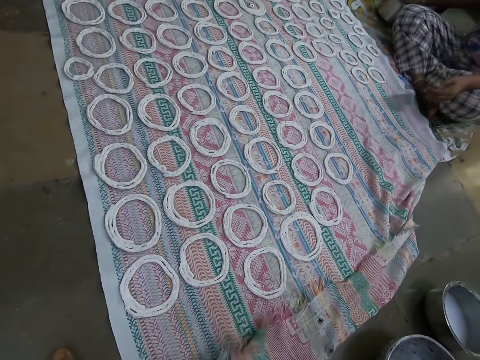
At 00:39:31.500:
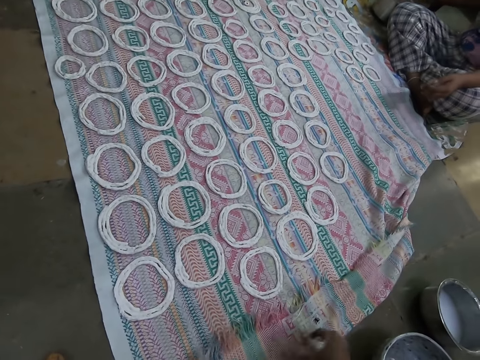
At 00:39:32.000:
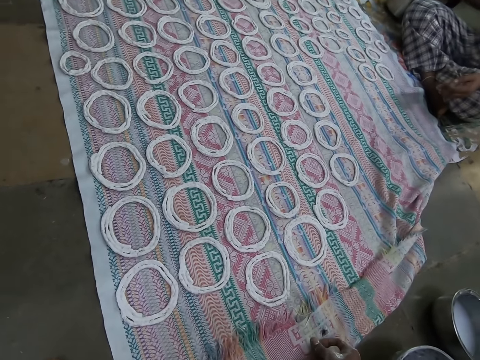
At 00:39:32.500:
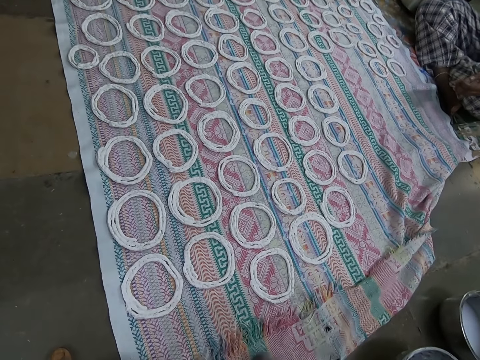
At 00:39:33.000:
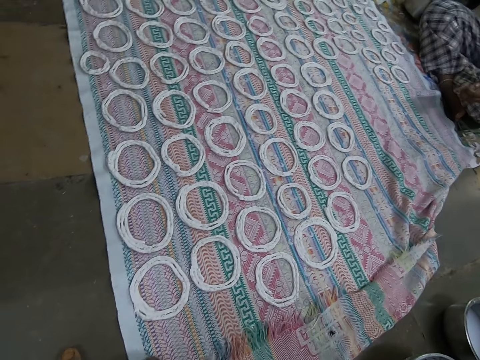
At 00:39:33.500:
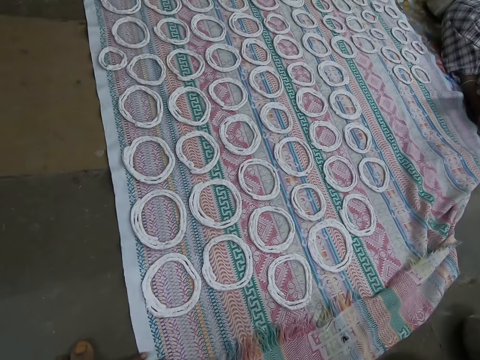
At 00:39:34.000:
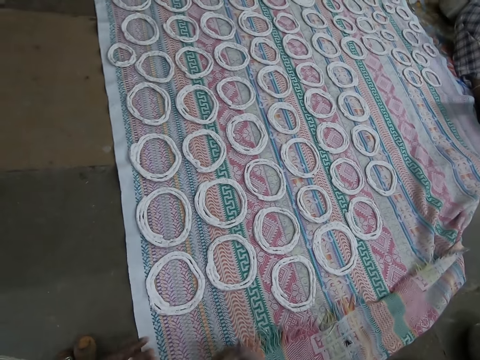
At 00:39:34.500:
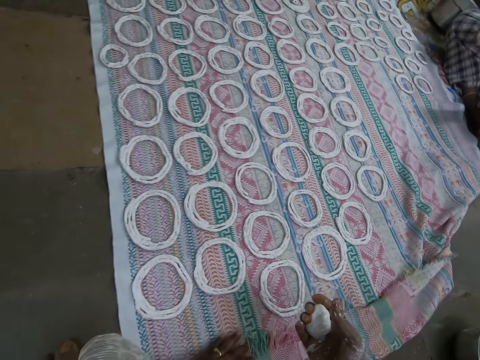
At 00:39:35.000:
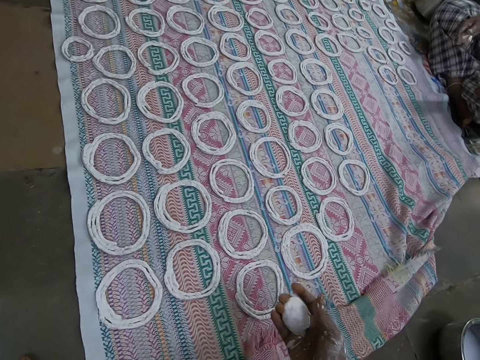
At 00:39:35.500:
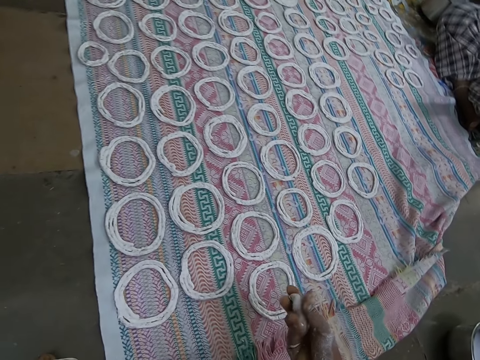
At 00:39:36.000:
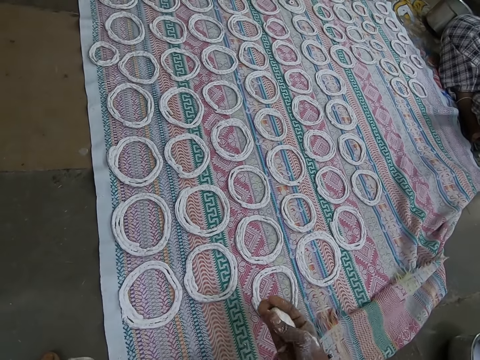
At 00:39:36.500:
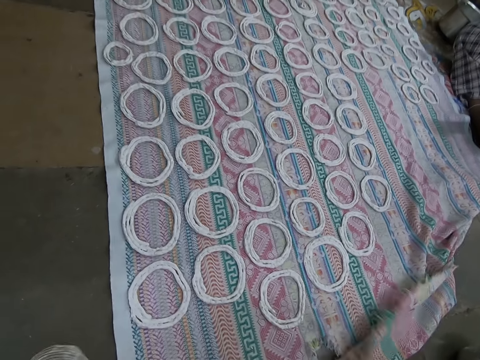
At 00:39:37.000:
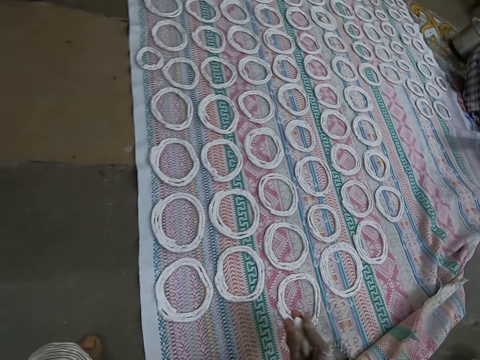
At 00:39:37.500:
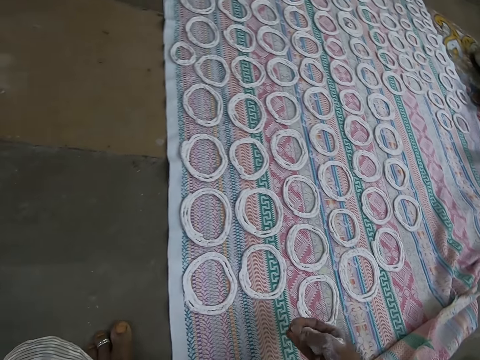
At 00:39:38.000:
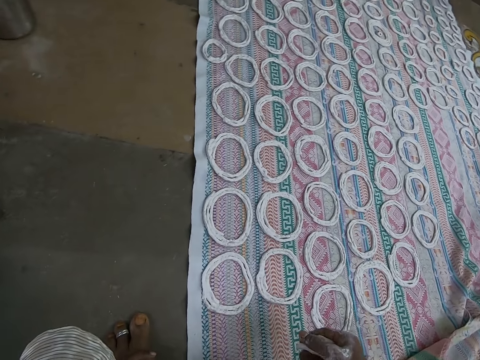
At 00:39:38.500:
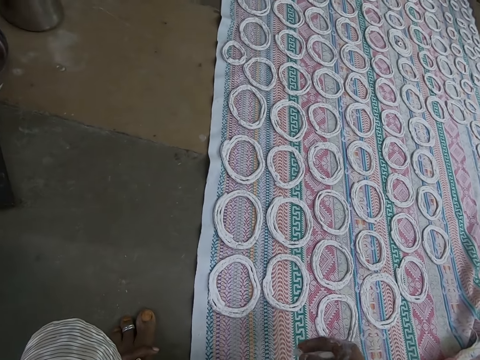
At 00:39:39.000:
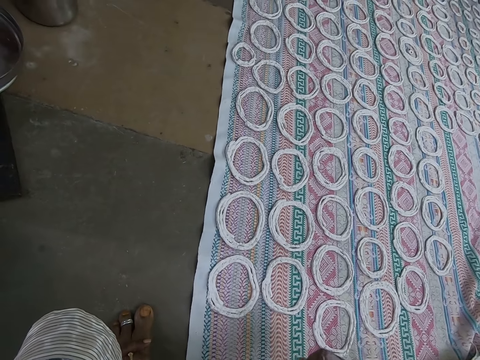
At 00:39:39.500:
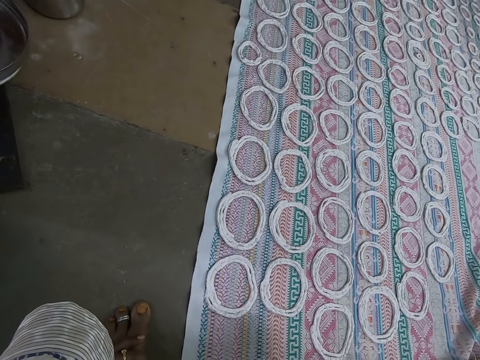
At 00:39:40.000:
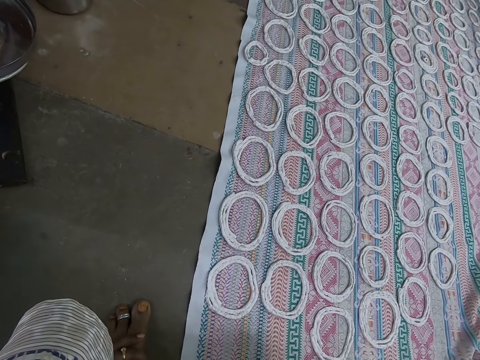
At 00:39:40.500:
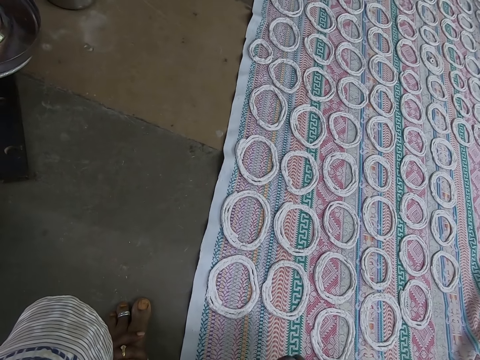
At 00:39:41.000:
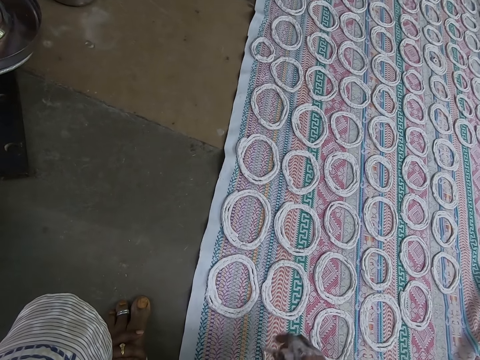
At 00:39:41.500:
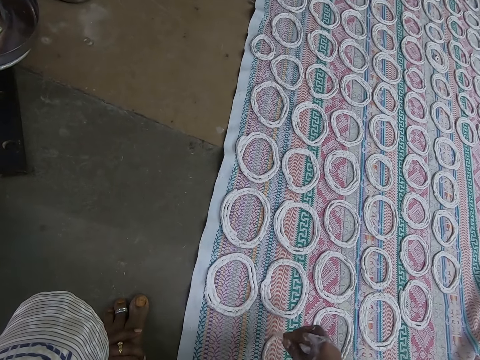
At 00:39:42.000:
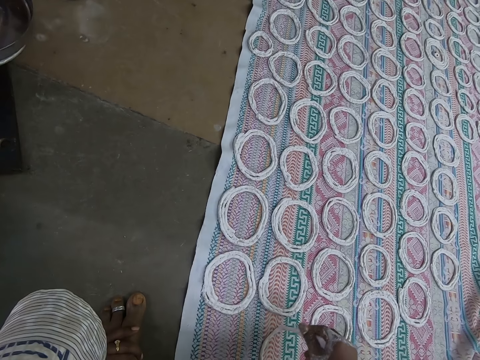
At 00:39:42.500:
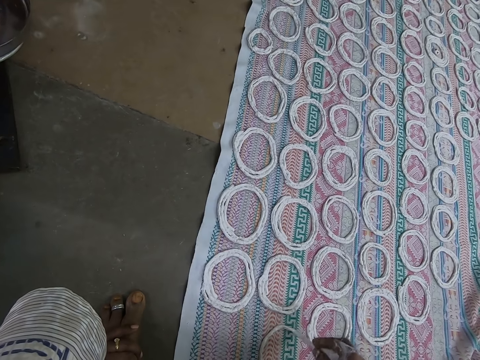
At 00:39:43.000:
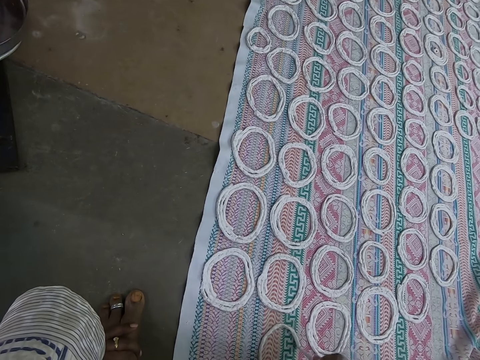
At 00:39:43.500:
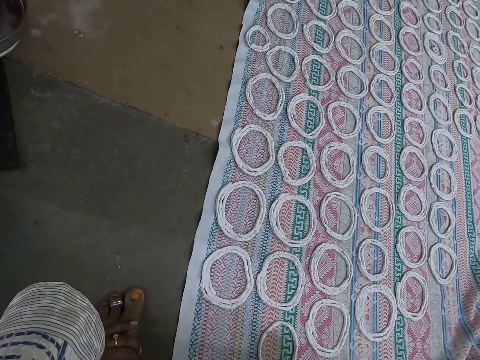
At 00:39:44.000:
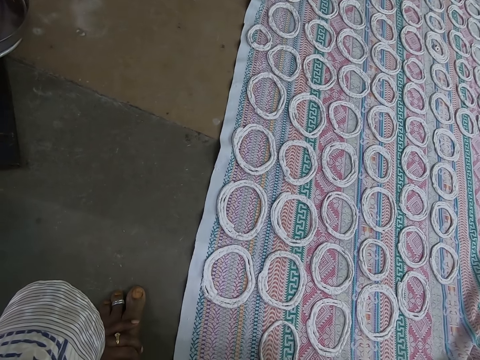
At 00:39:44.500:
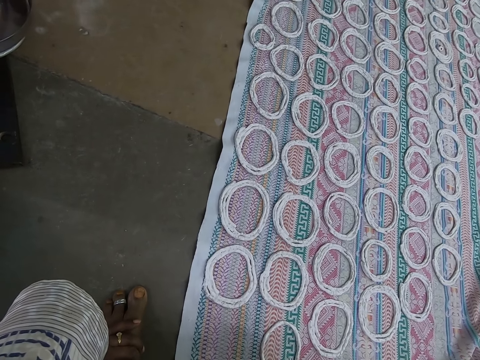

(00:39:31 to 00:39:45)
The camera wearer moves the cloth on the floor. A woman kneads the ball of paper clay in her right hand with her fingers. The camera wearer adjusts the cloth on the floor with her right hand. She kneads the ball of paper clay in her right hand with her fingers. She models molten dough. She makes a pattern on the cloth on the floor with the paper clay in her right hand.

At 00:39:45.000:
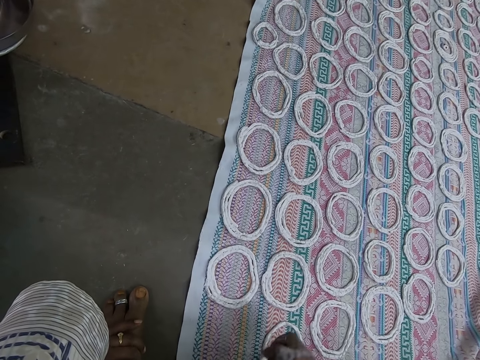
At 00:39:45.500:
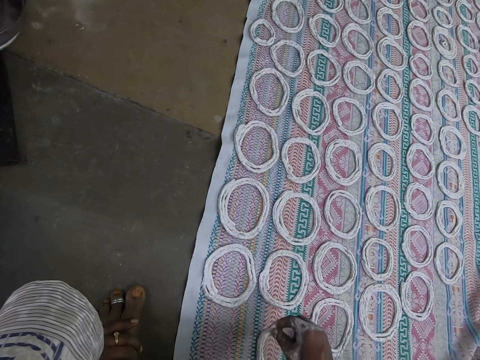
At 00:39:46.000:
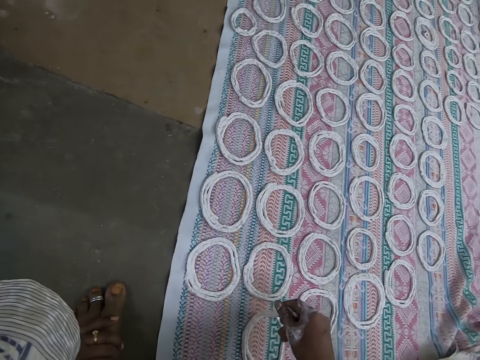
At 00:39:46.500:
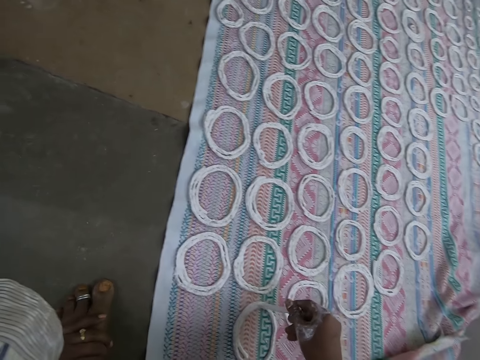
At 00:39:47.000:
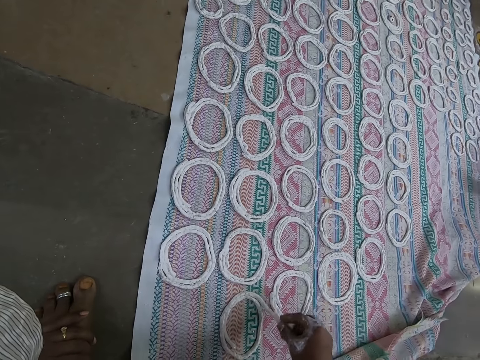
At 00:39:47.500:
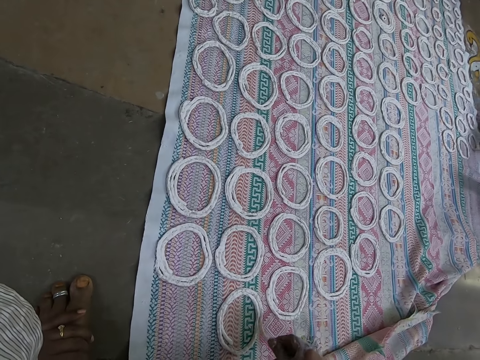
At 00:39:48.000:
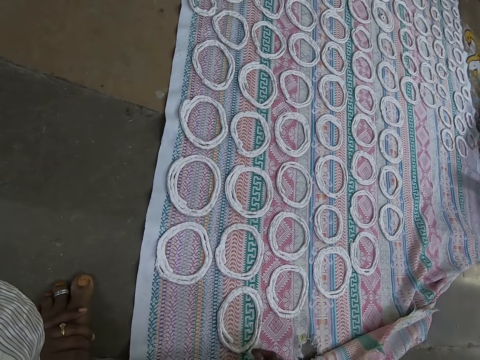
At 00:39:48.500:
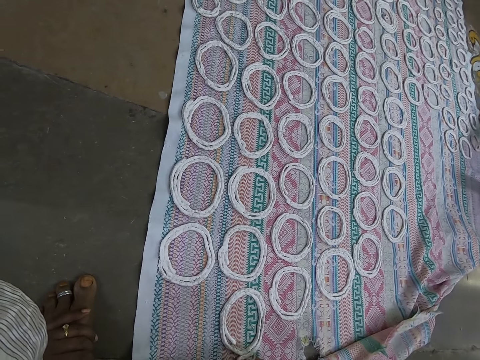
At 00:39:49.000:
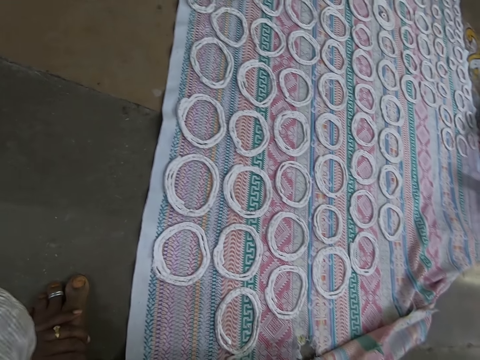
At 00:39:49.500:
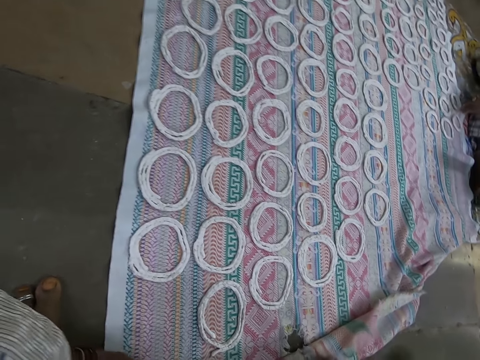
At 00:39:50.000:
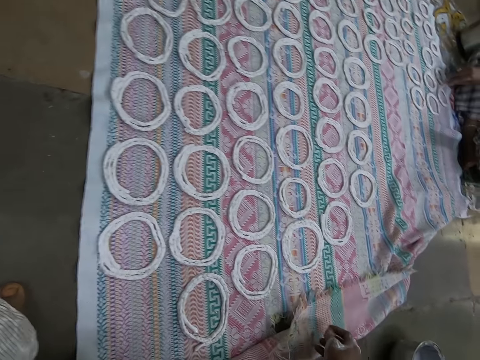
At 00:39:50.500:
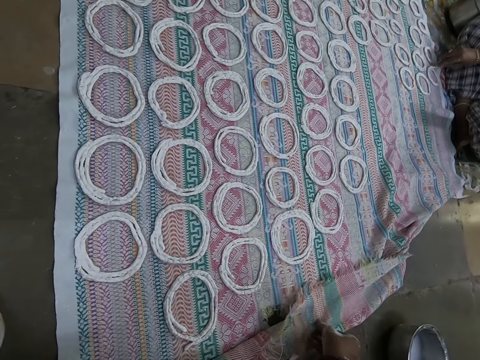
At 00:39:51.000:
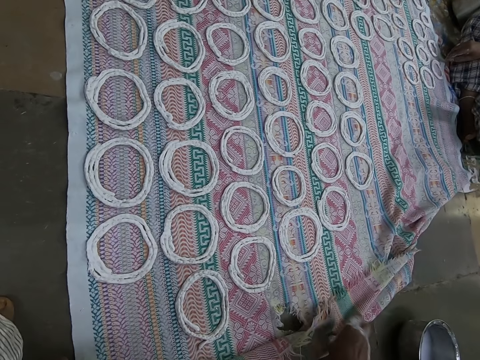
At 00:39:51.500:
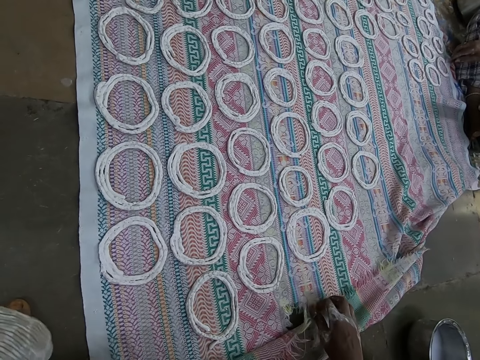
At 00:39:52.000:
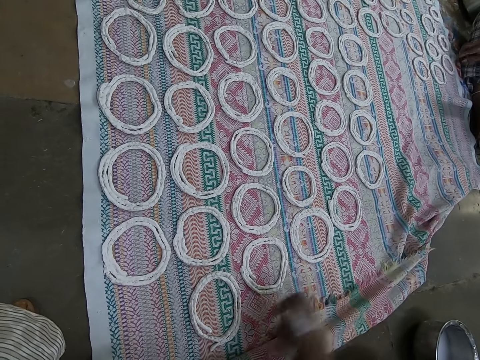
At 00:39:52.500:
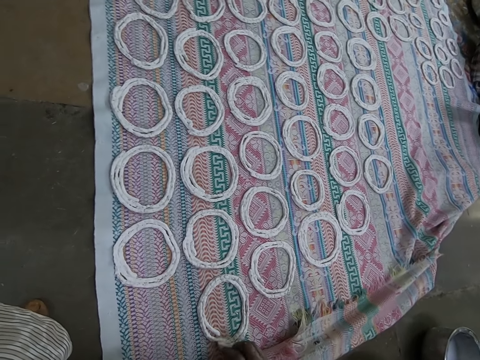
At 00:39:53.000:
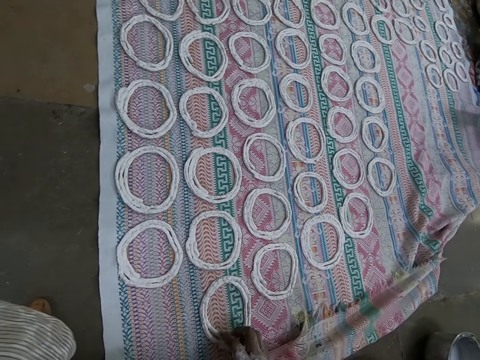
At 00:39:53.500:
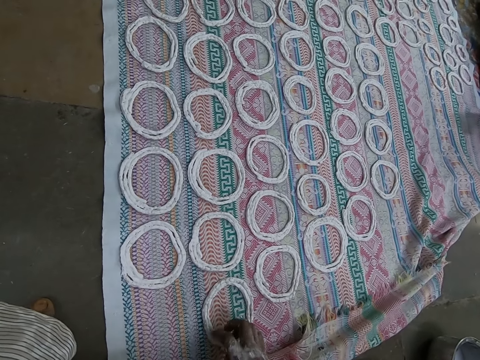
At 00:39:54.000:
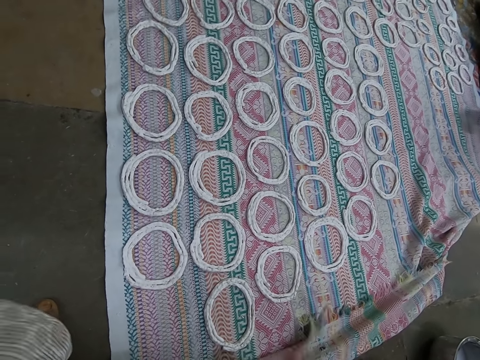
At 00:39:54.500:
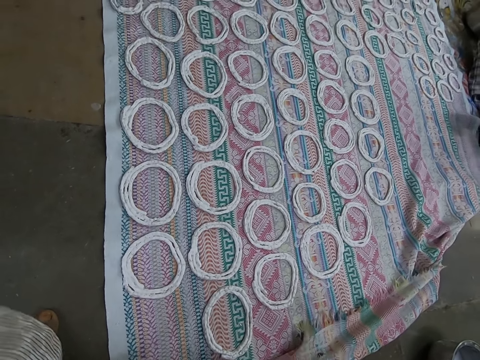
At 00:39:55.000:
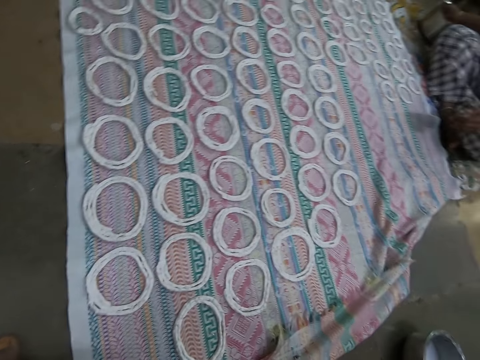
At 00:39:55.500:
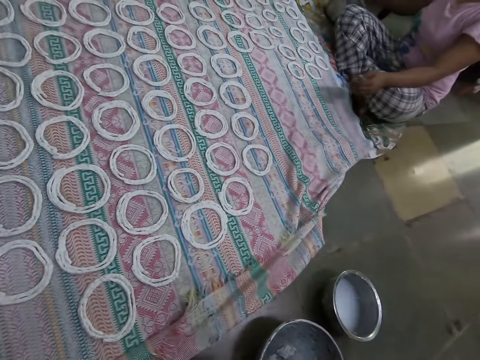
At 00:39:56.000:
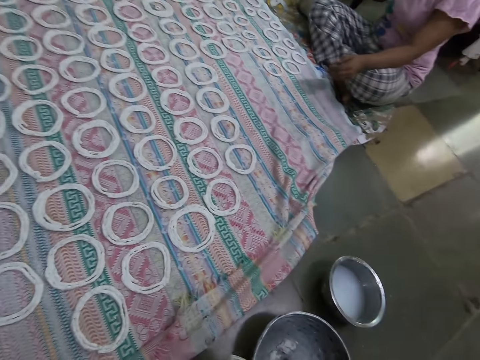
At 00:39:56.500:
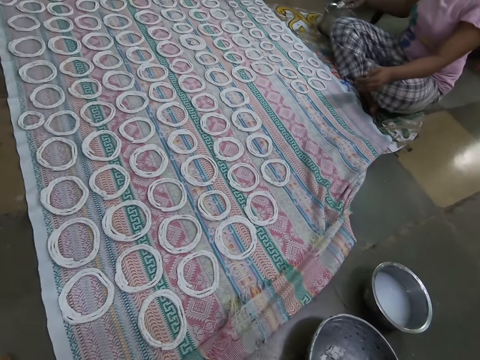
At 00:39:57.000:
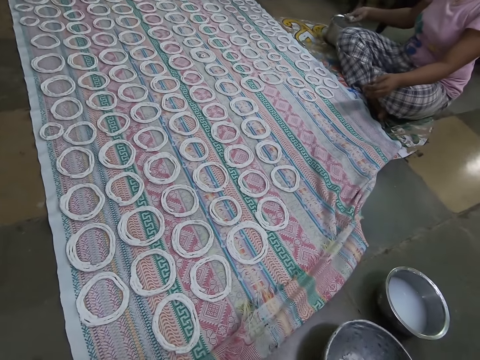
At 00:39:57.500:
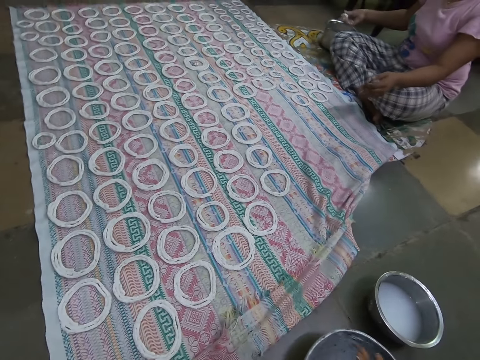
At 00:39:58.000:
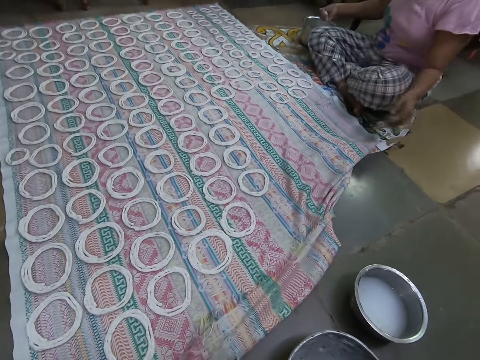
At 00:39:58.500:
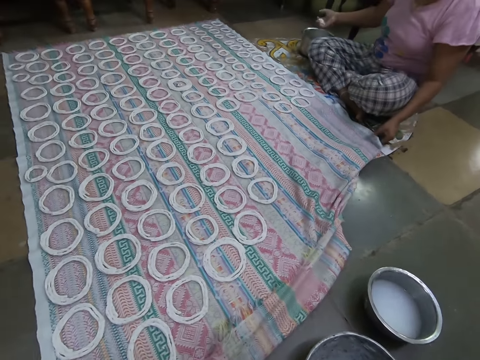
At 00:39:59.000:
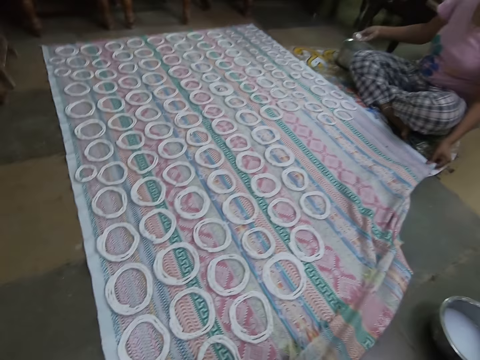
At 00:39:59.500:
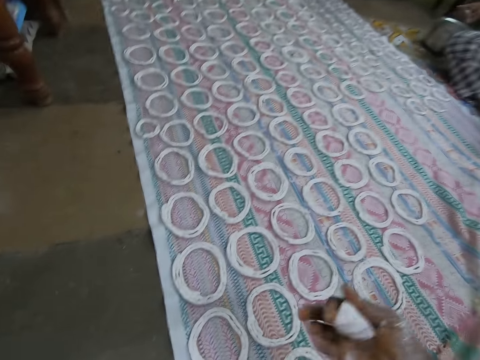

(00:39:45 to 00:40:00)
A woman makes a pattern on the cloth on the floor with the paper clay in her right hand. The camera wearer adjusts the cloth on the floor with her right hand. The woman adjusts the pattern on the cloth on the floor with her right hand. The camera wearer adjusts the pattern on the cloth on the floor with her right hand. The woman scoops the paper clay from the bowl on the floor with her right hand. The camera wearer scoops the paper clay from the bowl on the floor with her right hand. The woman kneads the ball of paper clay in her right hand with her fingers and adjusts the cloth on the floor with her left hand. The camera wearer kneads the ball of paper clay in her right hand with her fingers.
